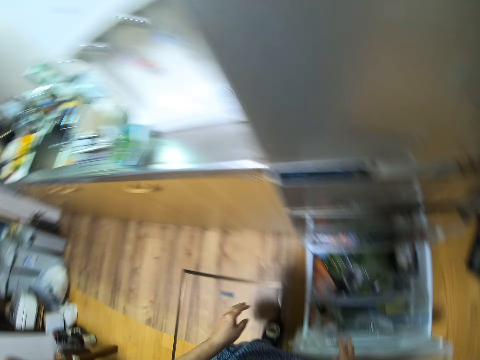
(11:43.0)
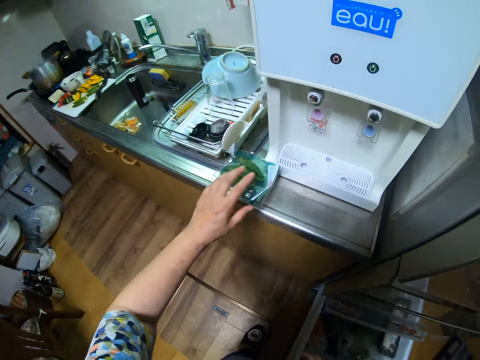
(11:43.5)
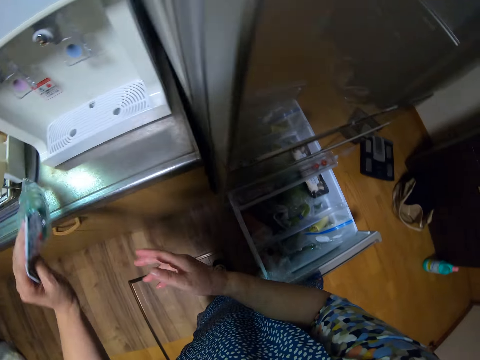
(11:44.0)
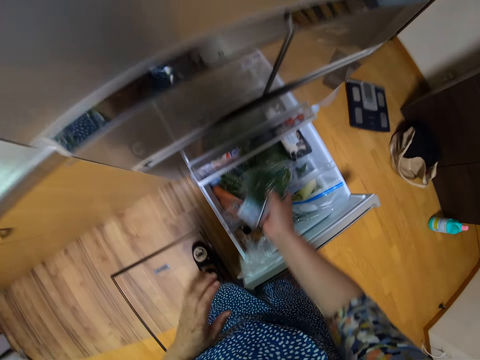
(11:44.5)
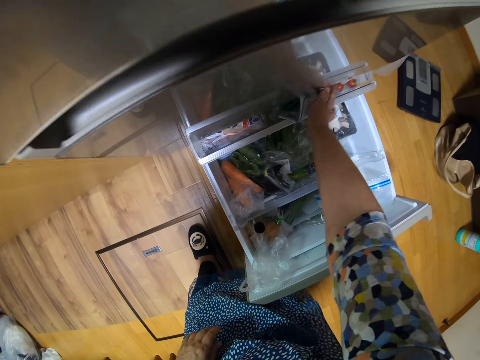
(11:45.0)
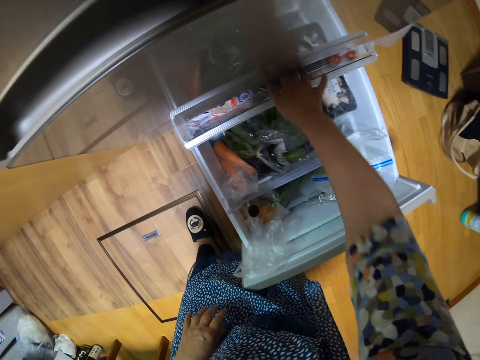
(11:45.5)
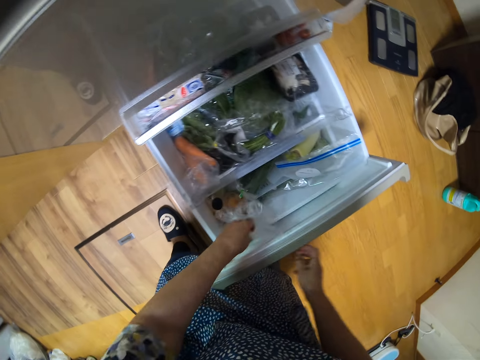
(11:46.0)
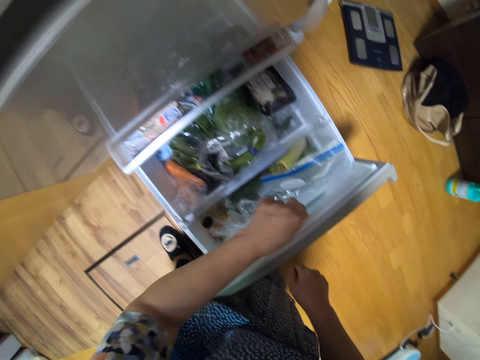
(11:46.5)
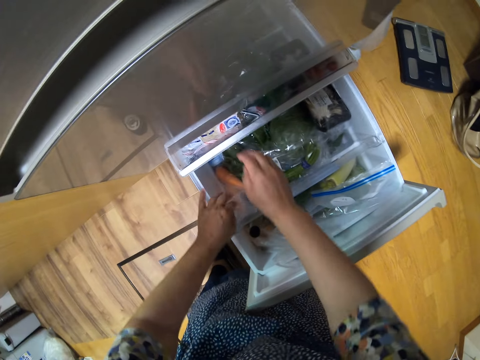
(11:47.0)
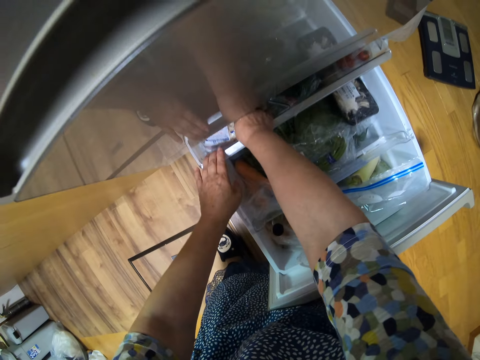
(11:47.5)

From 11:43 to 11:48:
The camera wearer turns around. They pick up a pack of okras on the countertop. They put the pack of okras in the crisper drawer in the fridge. They adjust some plastic bags in the drawer in the fridge. They pick up a pack of something in the fridge.
